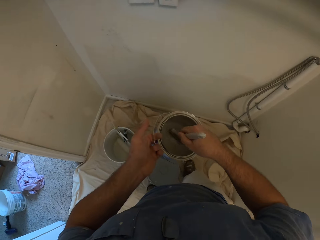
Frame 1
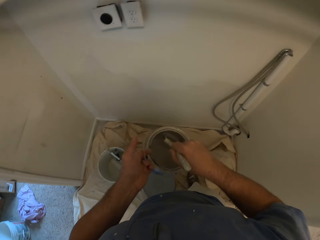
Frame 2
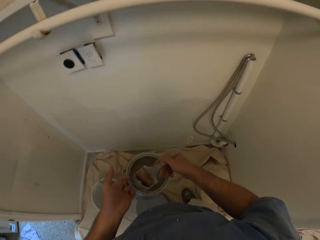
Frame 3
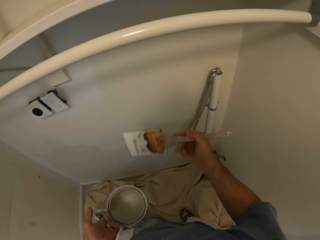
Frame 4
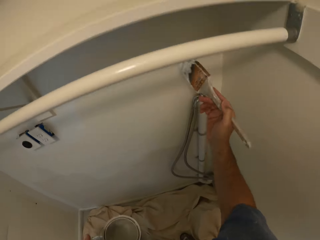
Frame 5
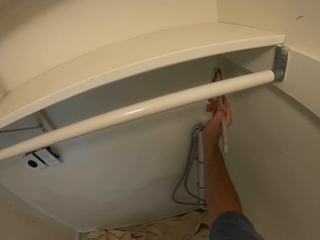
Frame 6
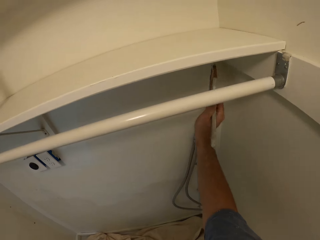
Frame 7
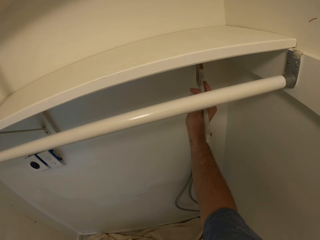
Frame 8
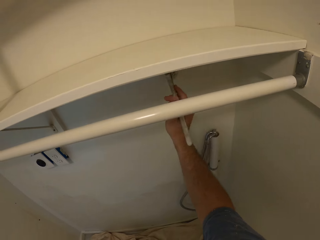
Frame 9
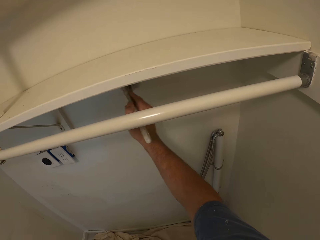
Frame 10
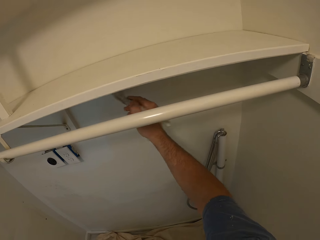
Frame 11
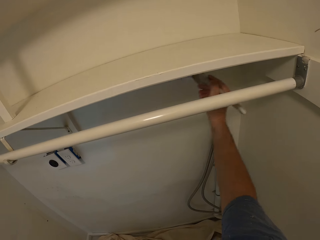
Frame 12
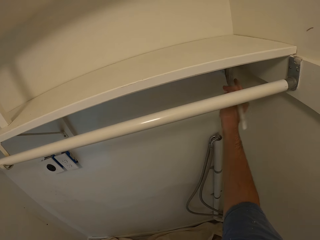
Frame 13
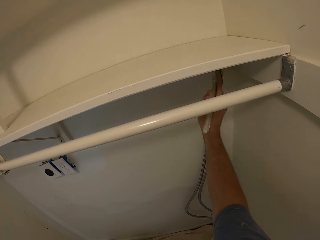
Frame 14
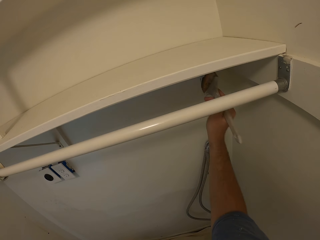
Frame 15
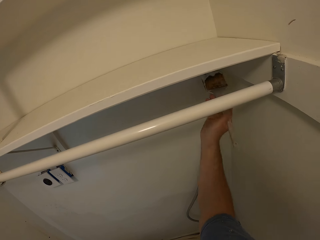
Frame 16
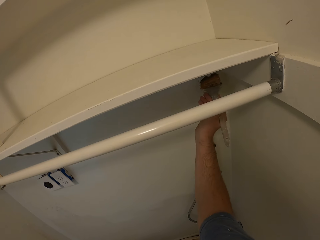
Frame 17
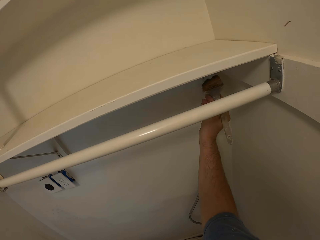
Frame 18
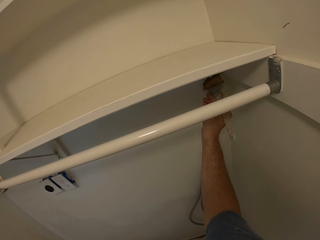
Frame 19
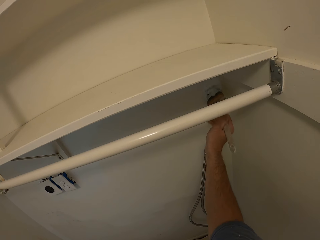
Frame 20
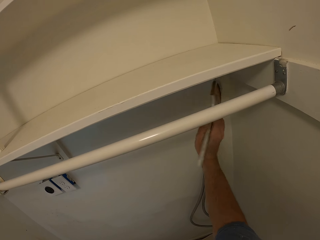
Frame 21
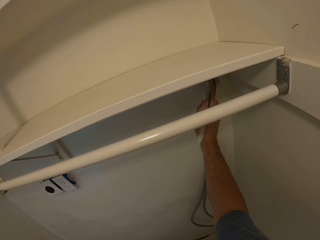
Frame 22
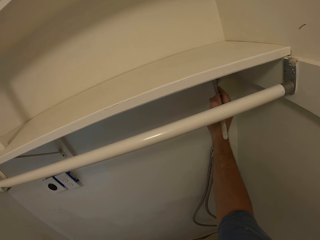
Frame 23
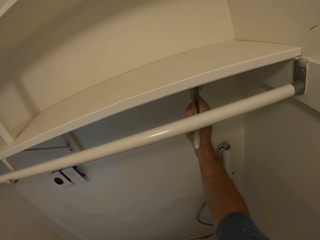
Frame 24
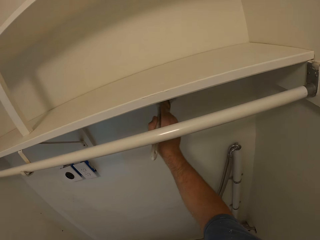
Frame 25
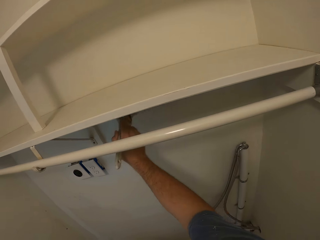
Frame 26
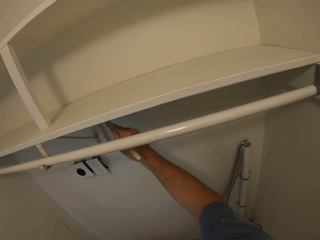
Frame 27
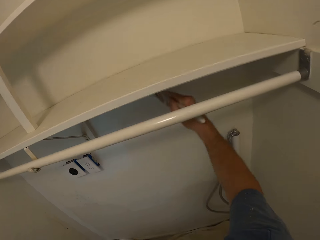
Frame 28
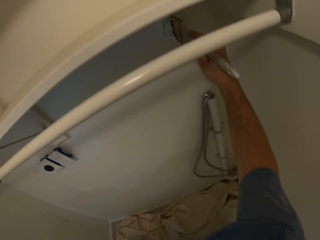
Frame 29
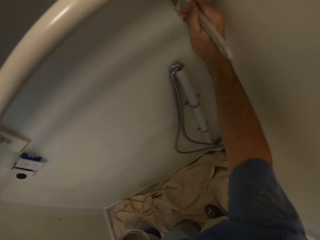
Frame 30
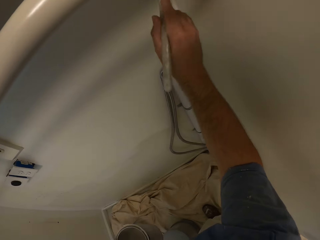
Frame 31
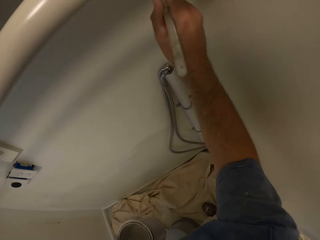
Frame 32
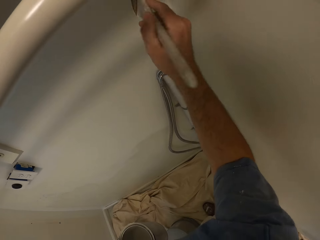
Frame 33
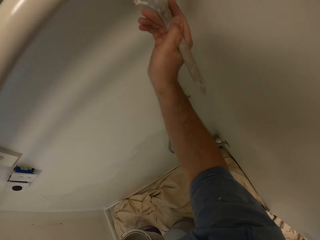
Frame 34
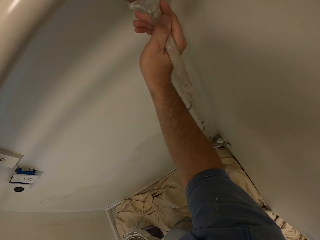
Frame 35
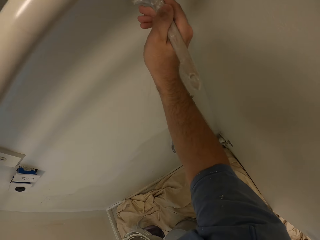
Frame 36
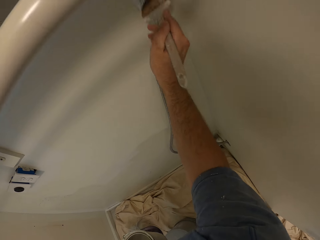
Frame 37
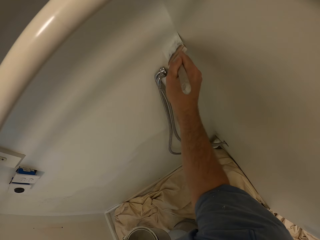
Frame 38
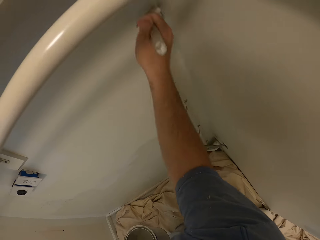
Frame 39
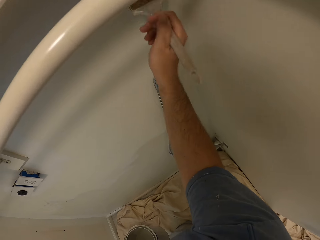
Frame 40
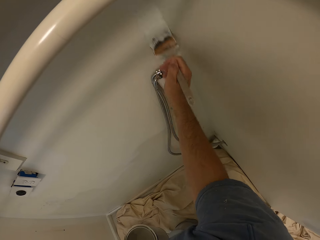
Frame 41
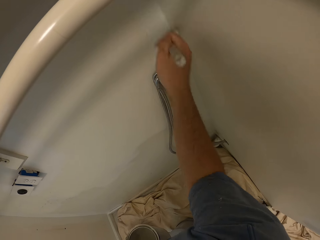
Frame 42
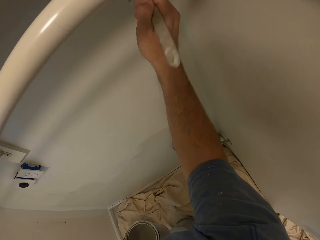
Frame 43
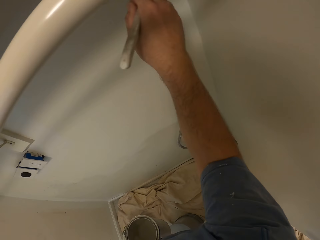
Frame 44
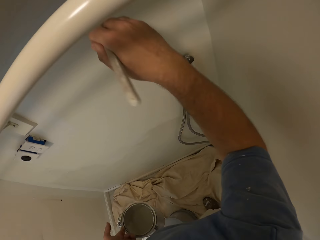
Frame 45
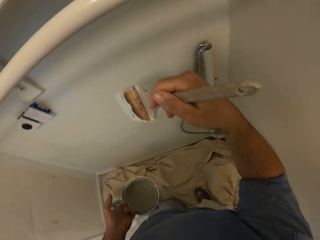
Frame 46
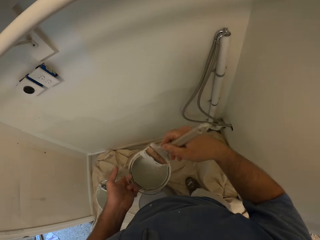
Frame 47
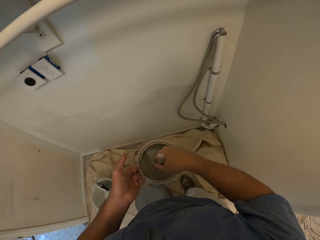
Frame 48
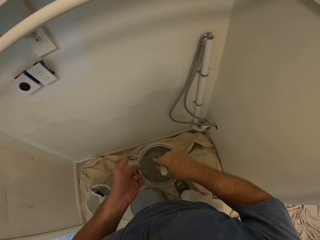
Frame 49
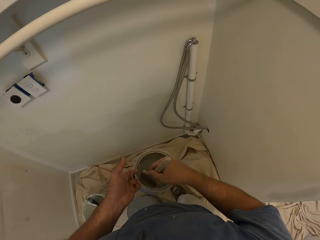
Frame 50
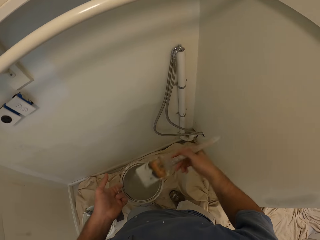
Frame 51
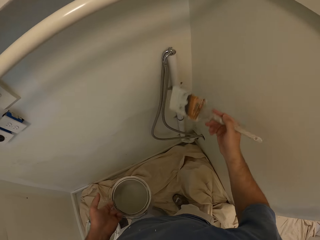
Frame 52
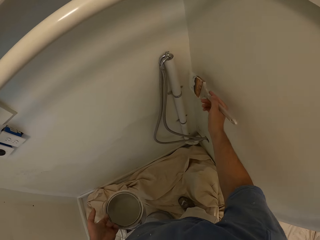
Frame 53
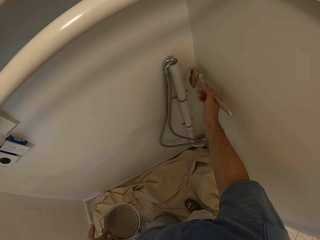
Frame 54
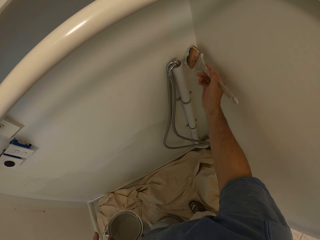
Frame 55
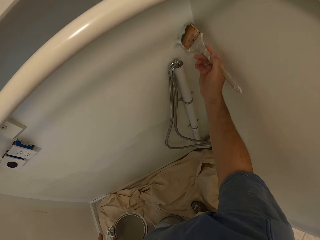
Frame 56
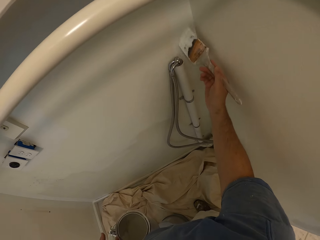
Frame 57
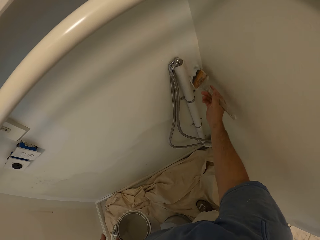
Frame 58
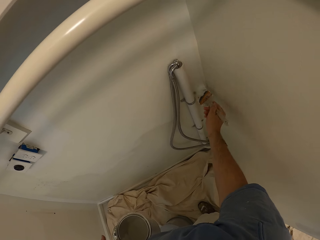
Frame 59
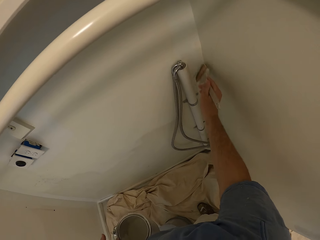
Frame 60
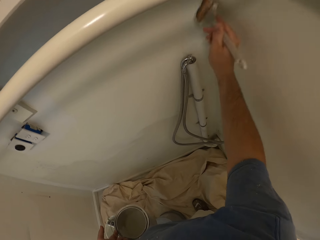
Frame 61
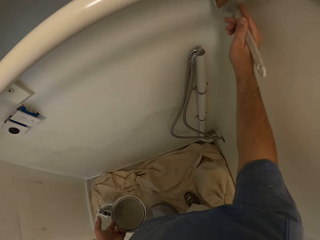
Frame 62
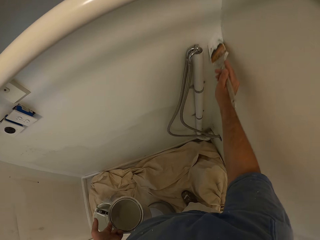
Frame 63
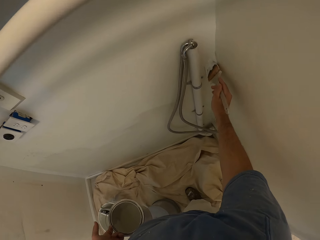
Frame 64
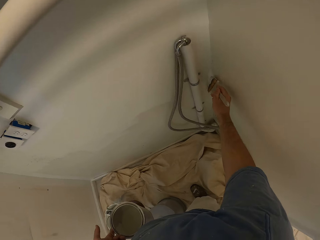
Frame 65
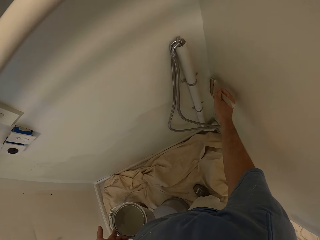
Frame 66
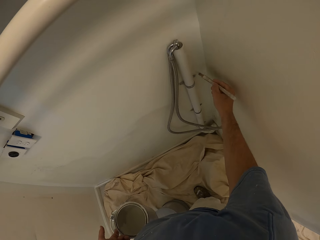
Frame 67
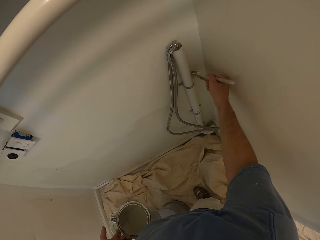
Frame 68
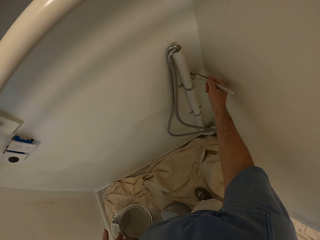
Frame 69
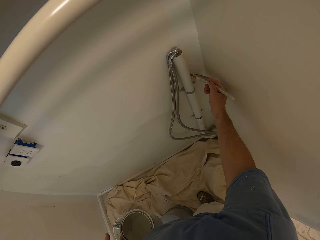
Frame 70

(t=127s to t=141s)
The camera wearer takes paint from the bucket of paint with the paint brush. They paint the wall with the paint brush. They stare at the wall. They paint the wall. They take paint from the bucket of paint with the paint brush. They paint the wall with the paint brush.

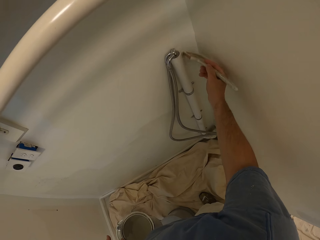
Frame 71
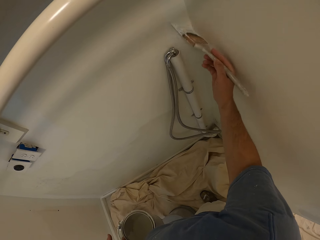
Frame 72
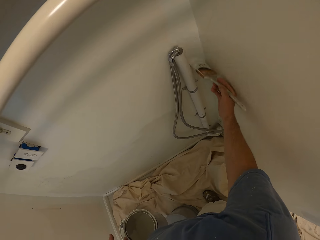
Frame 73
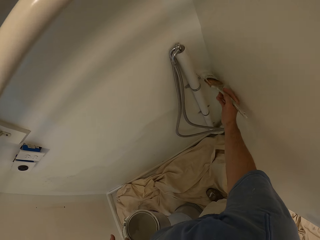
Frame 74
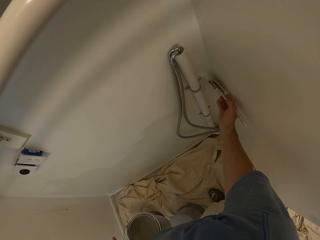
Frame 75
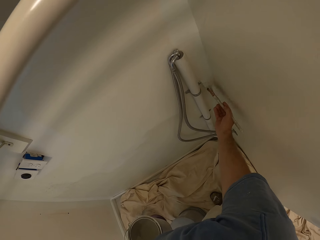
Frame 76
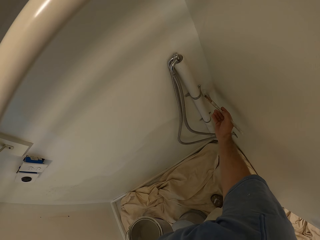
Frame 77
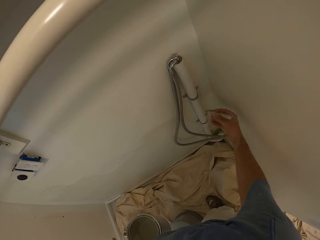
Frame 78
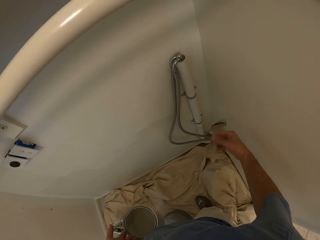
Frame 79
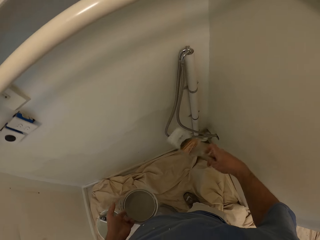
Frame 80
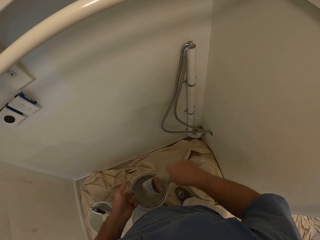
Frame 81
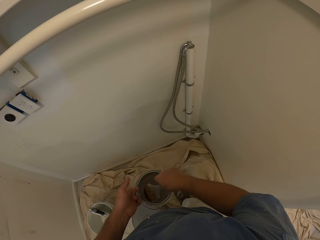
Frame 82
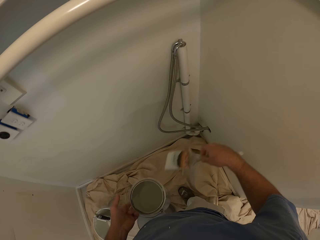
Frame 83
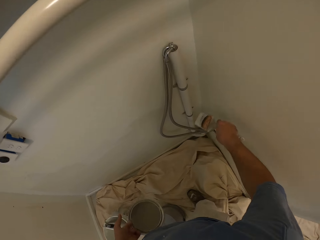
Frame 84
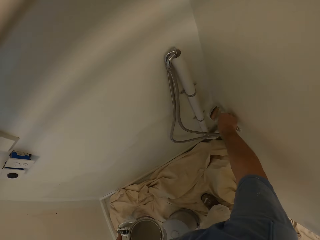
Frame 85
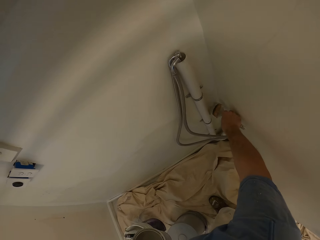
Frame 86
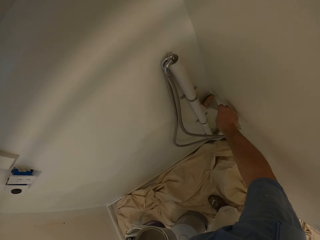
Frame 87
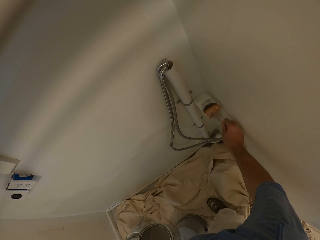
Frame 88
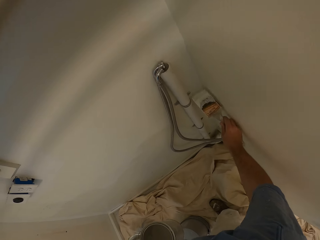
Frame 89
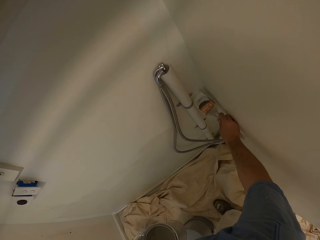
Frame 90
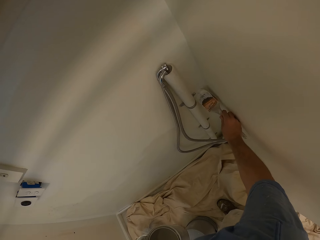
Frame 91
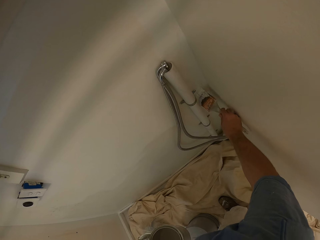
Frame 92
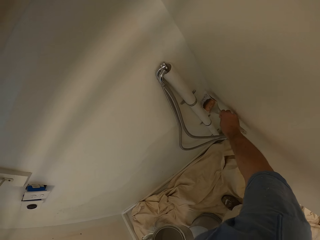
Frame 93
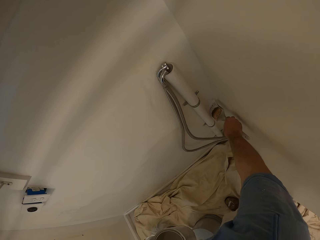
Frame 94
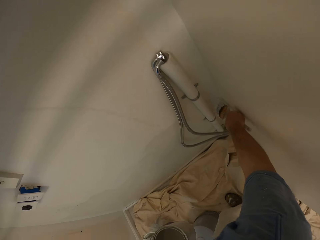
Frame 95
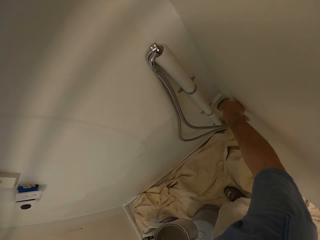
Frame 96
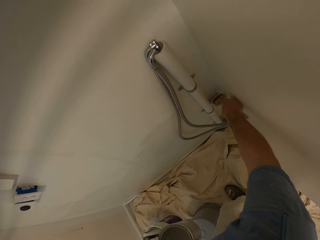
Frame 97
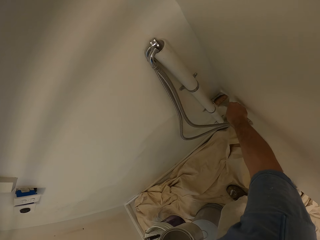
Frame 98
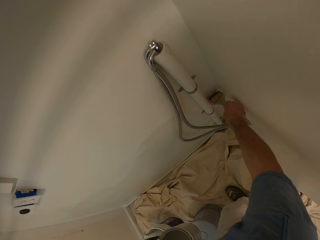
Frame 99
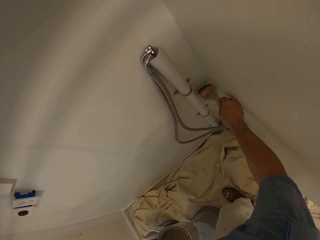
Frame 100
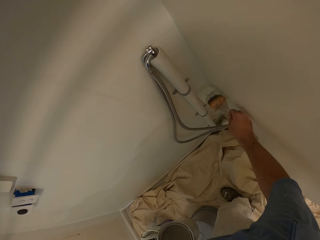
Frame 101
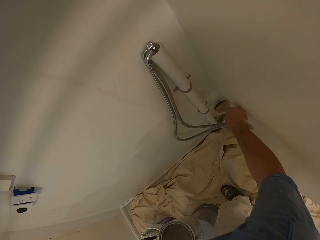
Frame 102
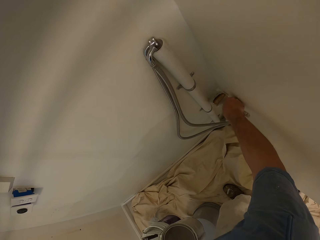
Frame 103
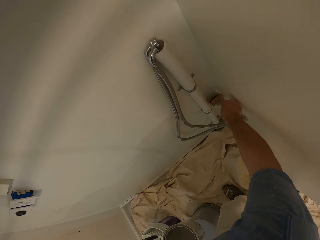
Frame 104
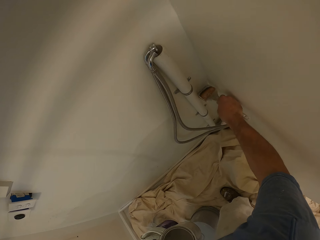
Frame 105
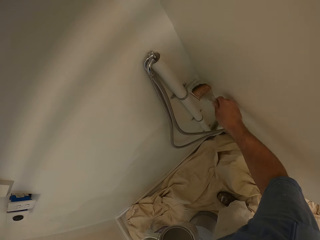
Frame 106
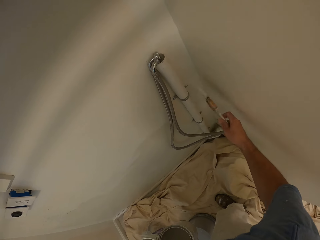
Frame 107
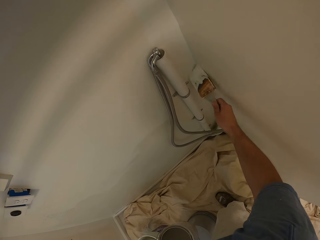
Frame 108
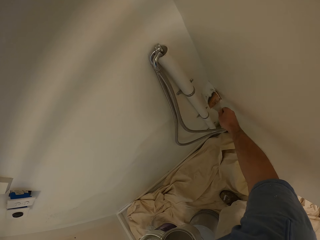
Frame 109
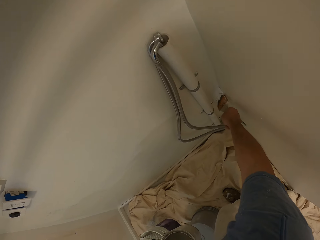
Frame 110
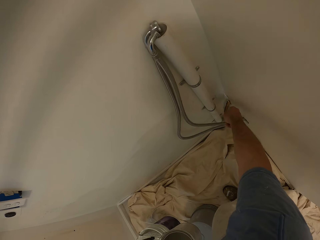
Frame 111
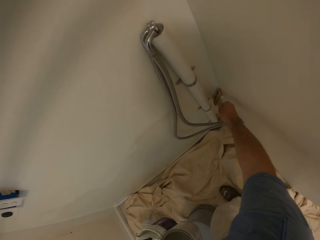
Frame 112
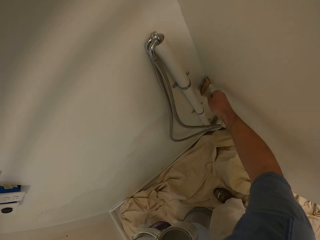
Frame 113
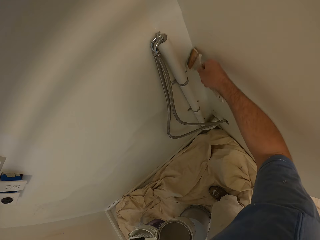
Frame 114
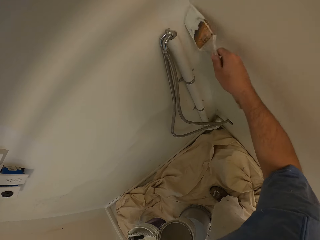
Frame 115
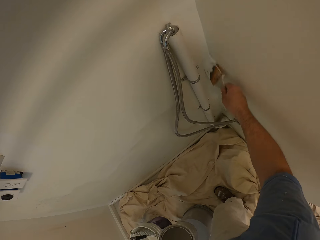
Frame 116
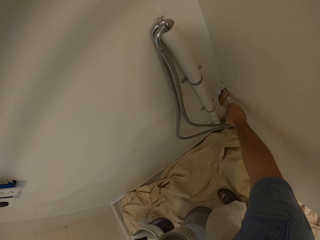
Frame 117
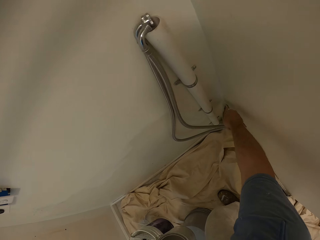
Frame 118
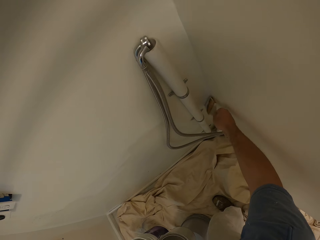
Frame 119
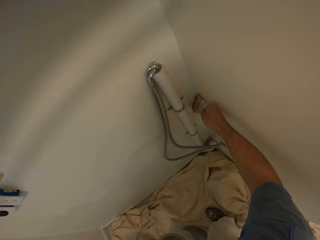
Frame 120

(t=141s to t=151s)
The camera wearer takes paint from the bucket of paint with the paint brush. They paint the wall with the paint brush.
